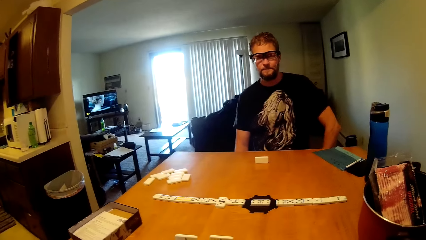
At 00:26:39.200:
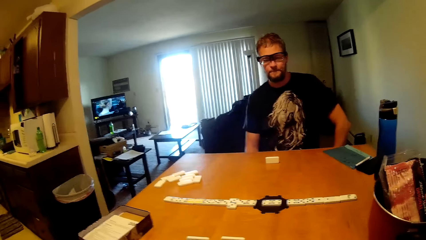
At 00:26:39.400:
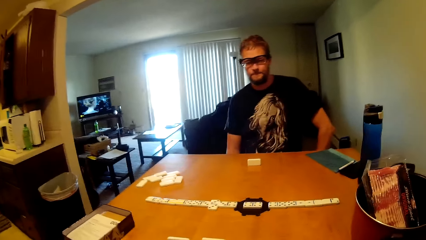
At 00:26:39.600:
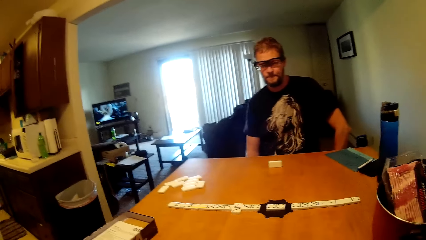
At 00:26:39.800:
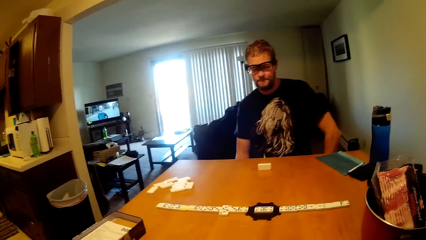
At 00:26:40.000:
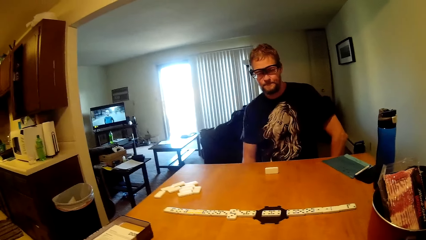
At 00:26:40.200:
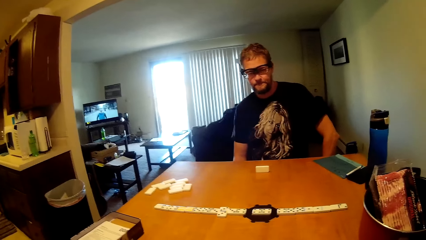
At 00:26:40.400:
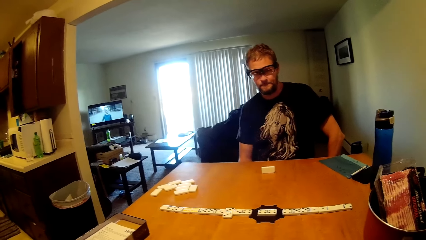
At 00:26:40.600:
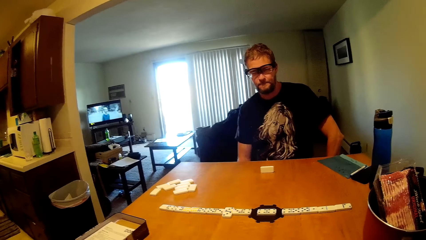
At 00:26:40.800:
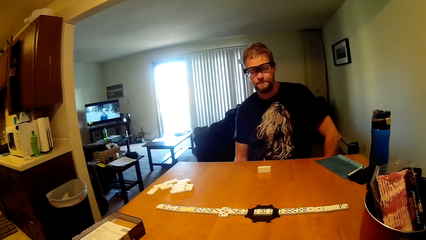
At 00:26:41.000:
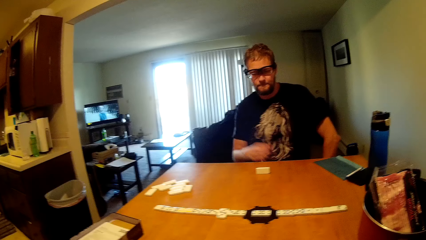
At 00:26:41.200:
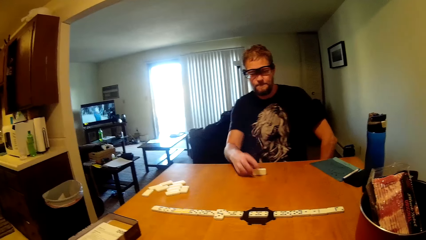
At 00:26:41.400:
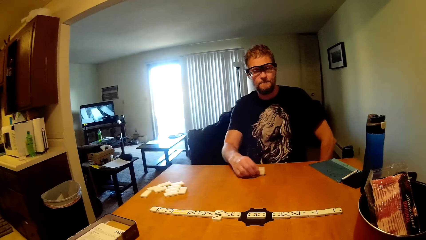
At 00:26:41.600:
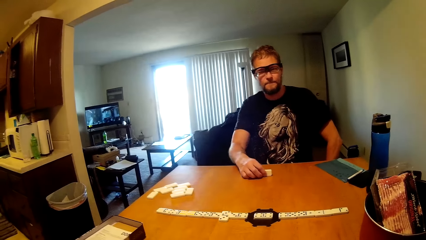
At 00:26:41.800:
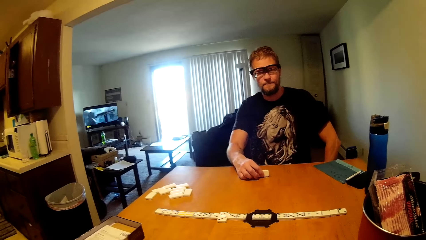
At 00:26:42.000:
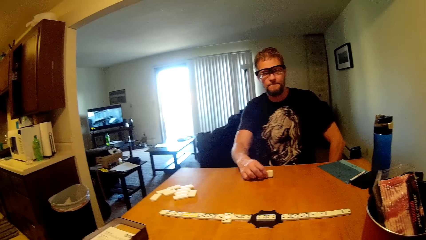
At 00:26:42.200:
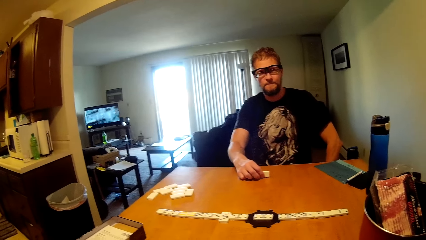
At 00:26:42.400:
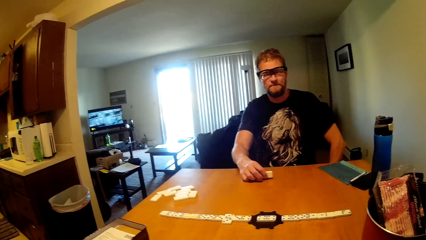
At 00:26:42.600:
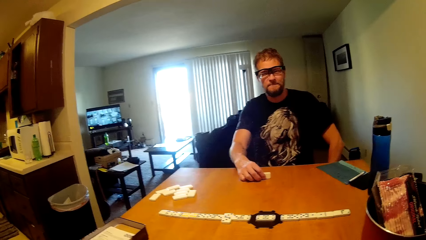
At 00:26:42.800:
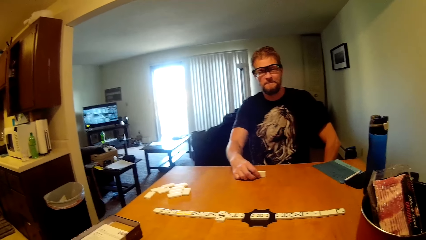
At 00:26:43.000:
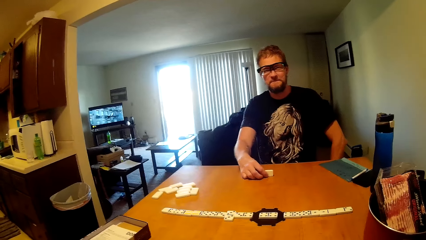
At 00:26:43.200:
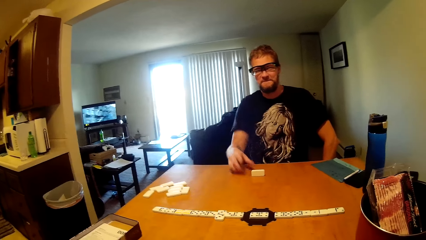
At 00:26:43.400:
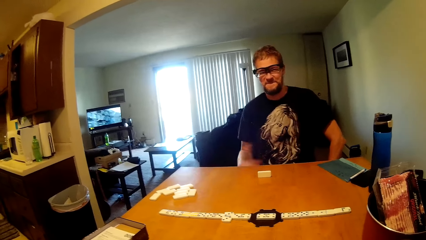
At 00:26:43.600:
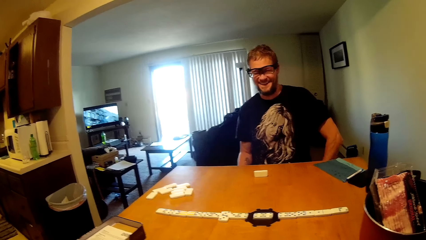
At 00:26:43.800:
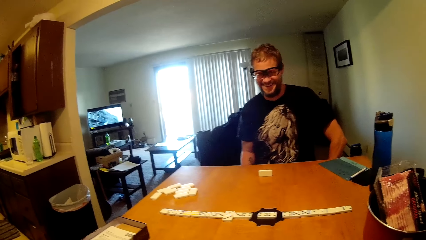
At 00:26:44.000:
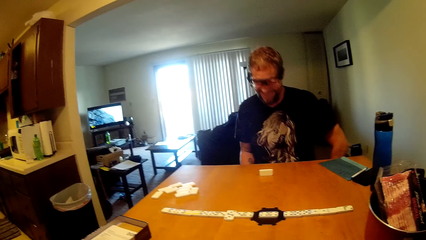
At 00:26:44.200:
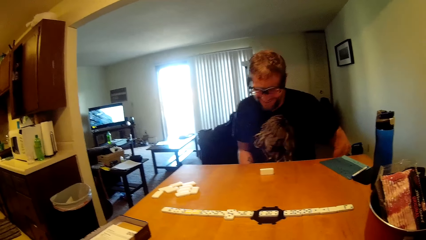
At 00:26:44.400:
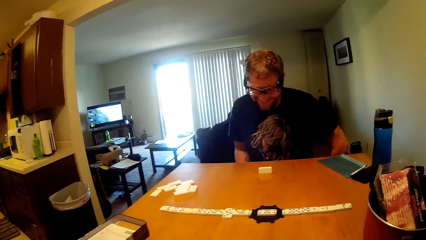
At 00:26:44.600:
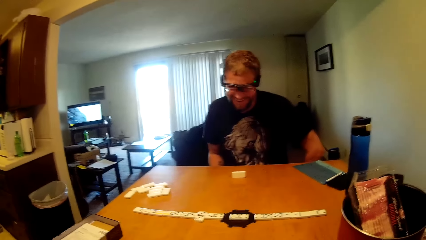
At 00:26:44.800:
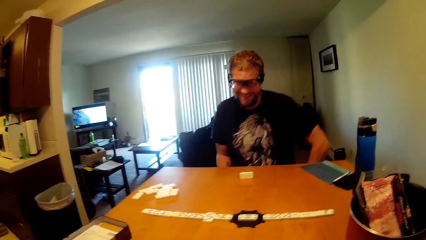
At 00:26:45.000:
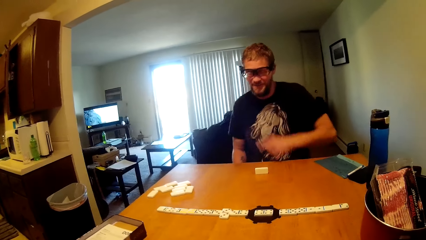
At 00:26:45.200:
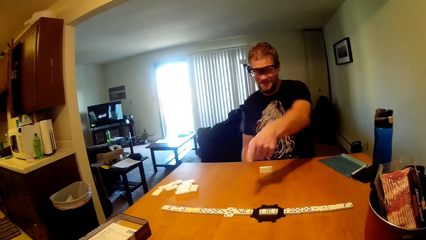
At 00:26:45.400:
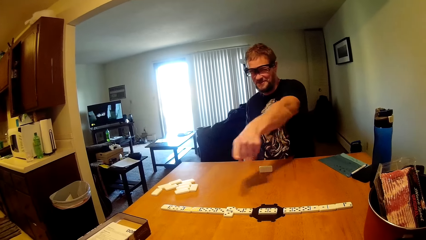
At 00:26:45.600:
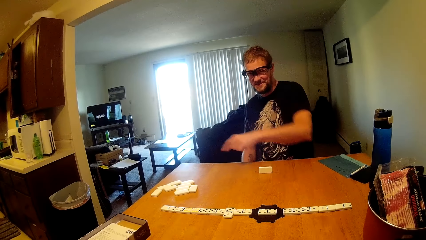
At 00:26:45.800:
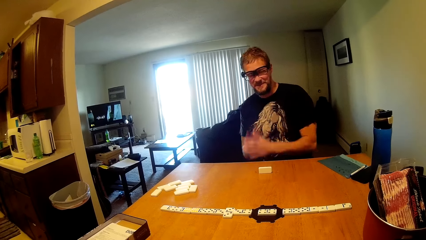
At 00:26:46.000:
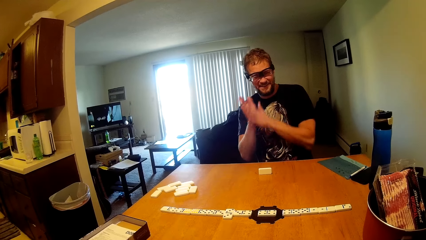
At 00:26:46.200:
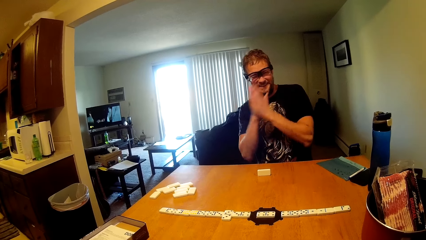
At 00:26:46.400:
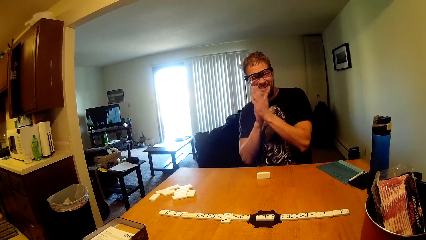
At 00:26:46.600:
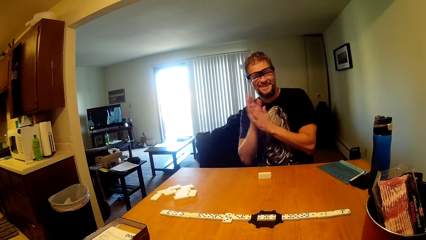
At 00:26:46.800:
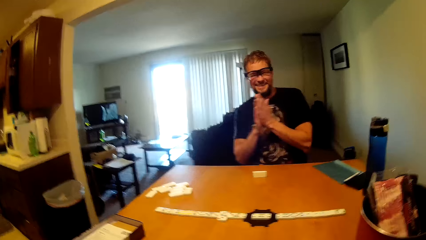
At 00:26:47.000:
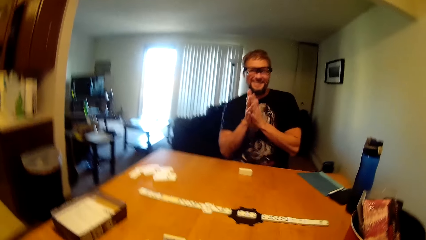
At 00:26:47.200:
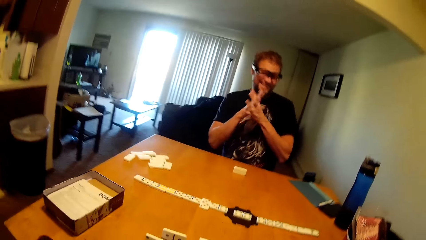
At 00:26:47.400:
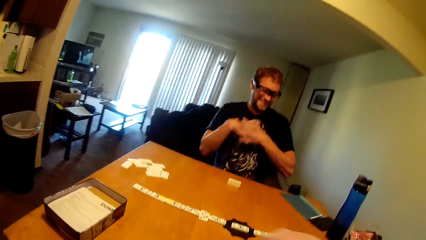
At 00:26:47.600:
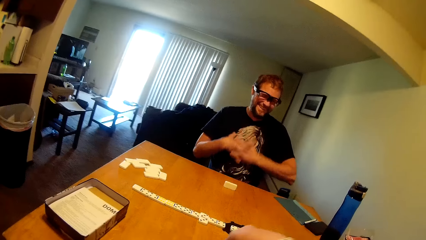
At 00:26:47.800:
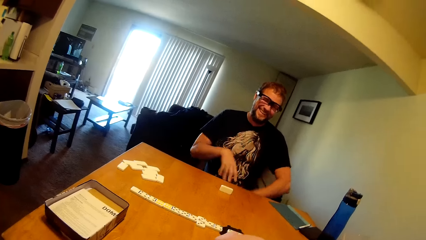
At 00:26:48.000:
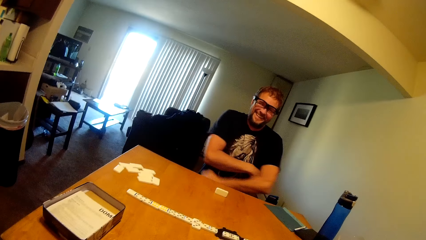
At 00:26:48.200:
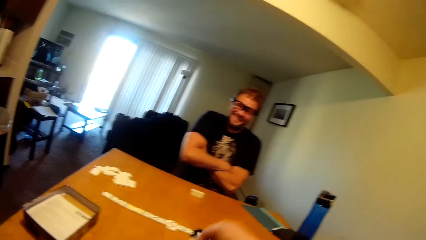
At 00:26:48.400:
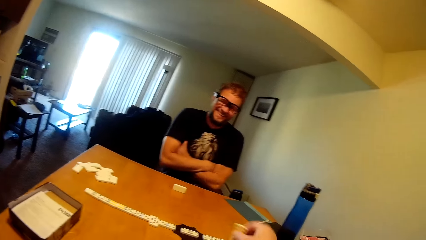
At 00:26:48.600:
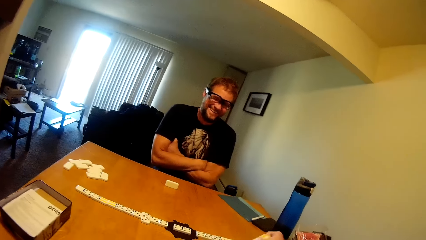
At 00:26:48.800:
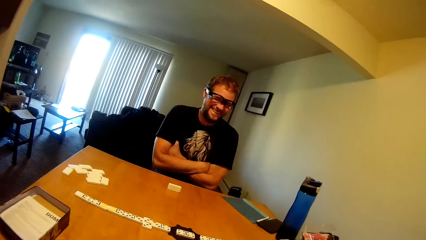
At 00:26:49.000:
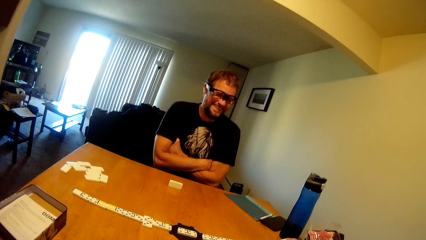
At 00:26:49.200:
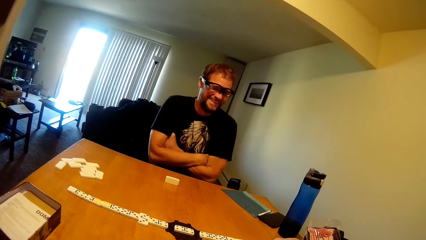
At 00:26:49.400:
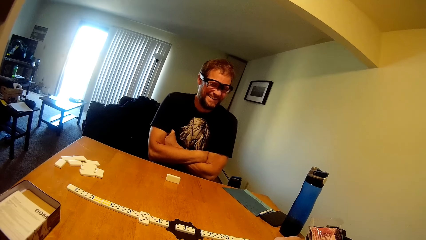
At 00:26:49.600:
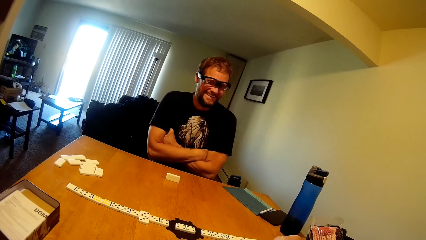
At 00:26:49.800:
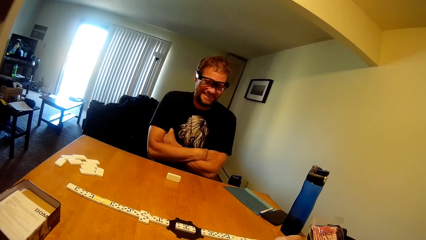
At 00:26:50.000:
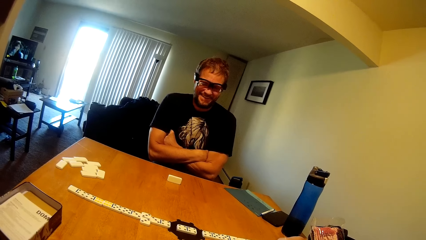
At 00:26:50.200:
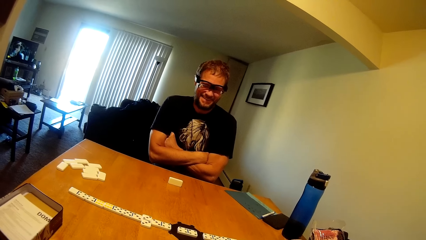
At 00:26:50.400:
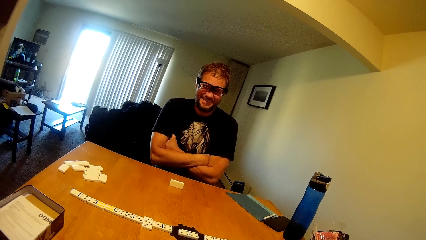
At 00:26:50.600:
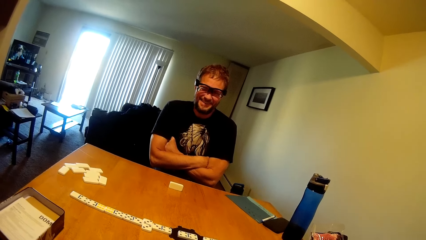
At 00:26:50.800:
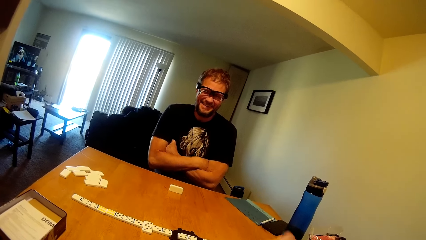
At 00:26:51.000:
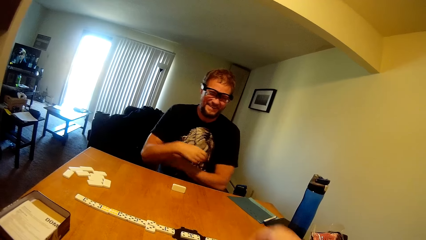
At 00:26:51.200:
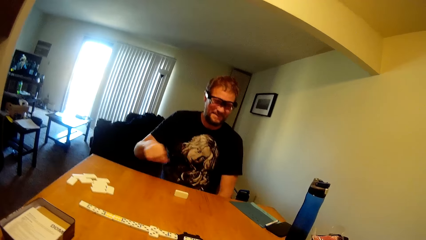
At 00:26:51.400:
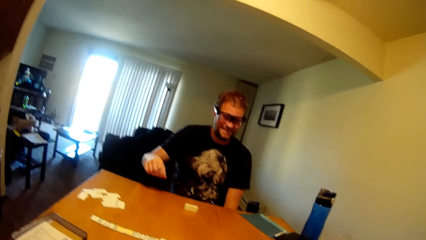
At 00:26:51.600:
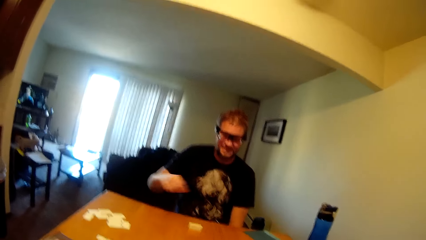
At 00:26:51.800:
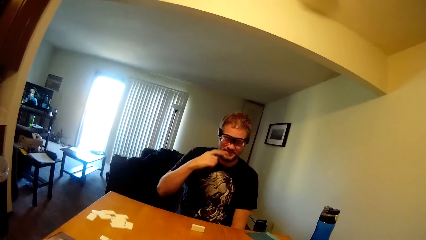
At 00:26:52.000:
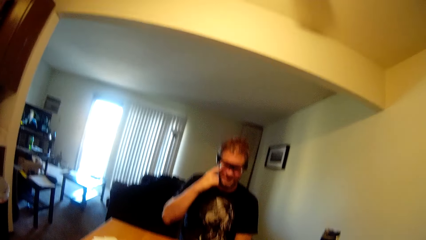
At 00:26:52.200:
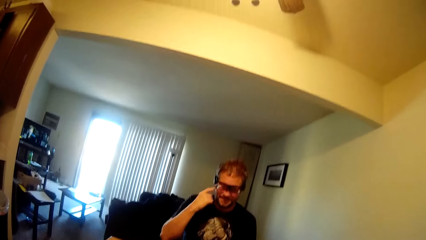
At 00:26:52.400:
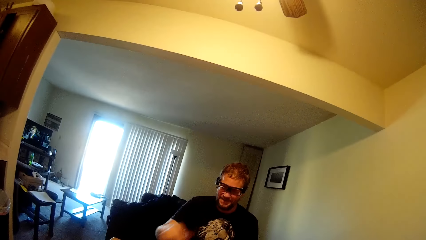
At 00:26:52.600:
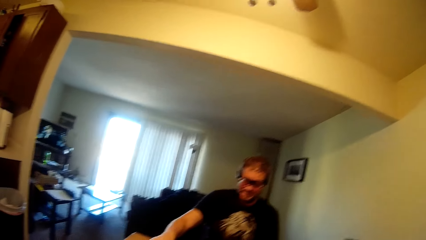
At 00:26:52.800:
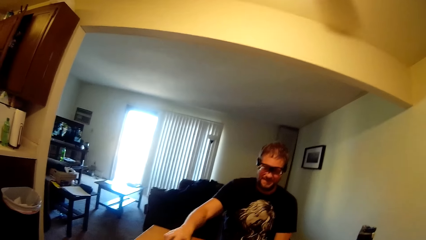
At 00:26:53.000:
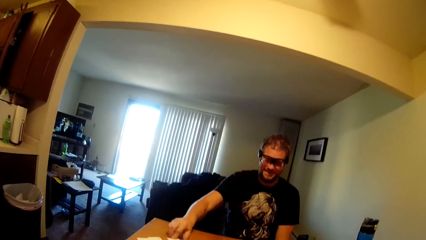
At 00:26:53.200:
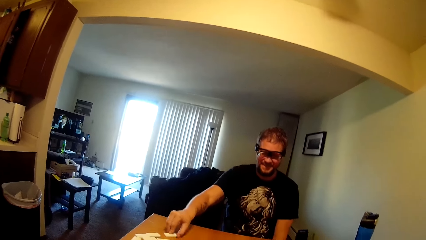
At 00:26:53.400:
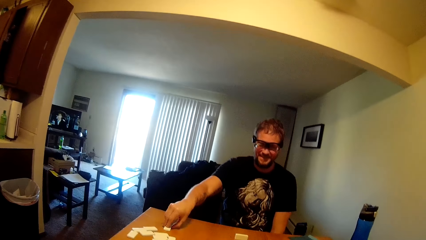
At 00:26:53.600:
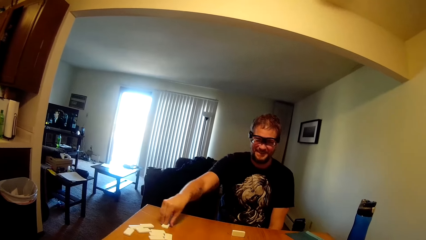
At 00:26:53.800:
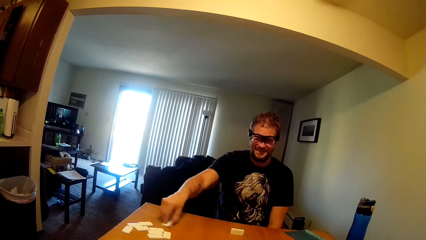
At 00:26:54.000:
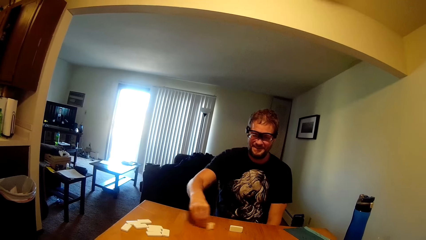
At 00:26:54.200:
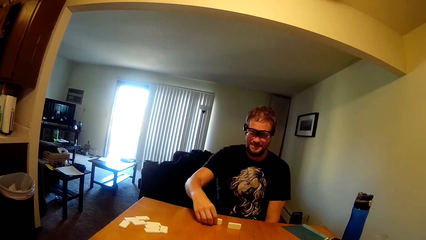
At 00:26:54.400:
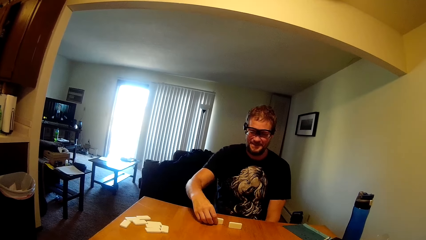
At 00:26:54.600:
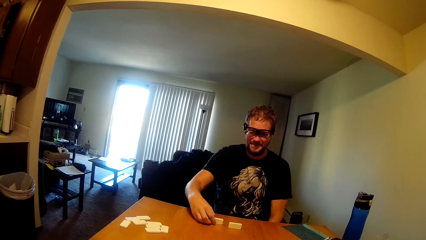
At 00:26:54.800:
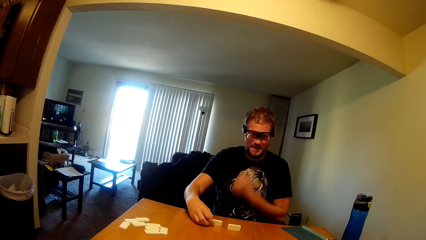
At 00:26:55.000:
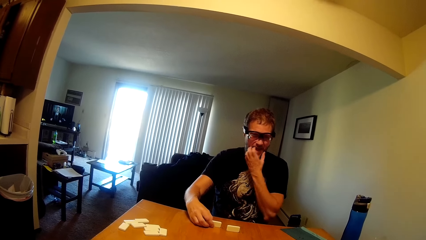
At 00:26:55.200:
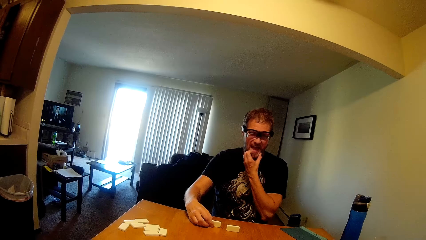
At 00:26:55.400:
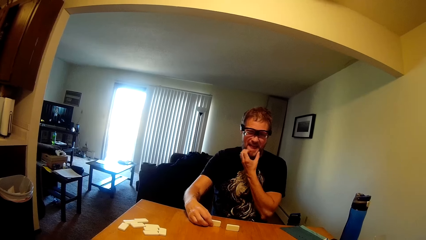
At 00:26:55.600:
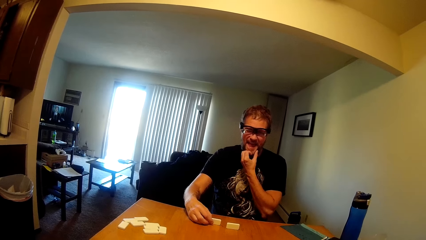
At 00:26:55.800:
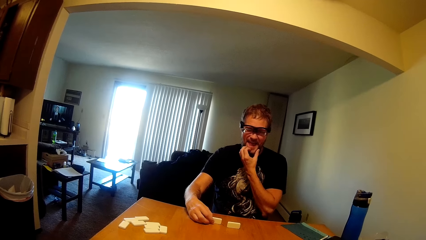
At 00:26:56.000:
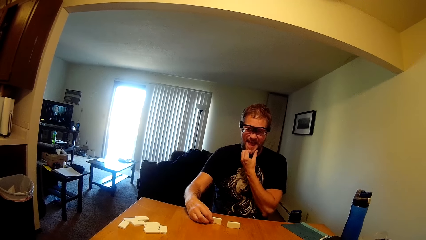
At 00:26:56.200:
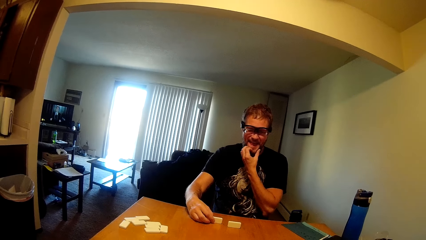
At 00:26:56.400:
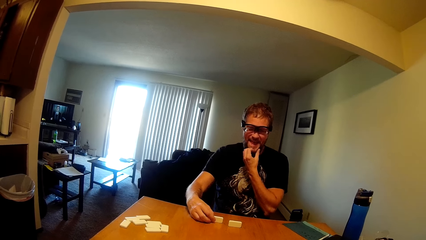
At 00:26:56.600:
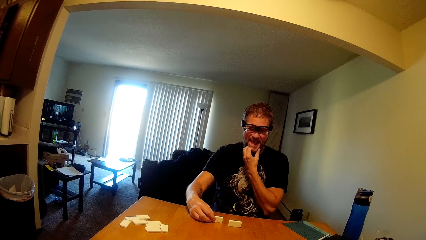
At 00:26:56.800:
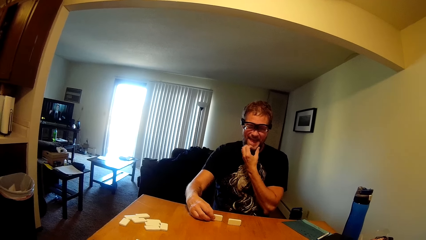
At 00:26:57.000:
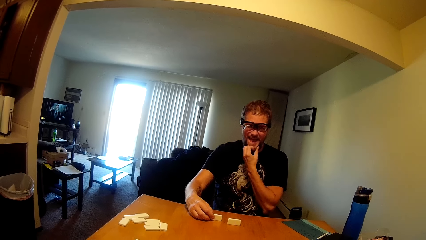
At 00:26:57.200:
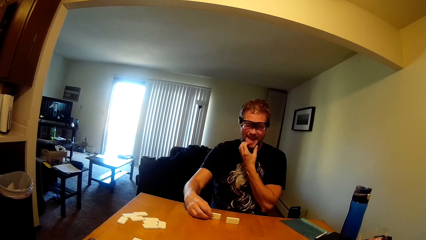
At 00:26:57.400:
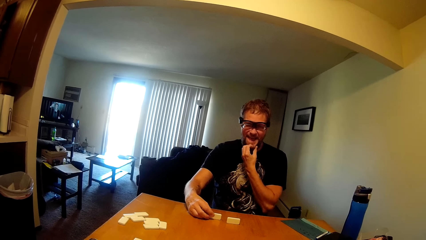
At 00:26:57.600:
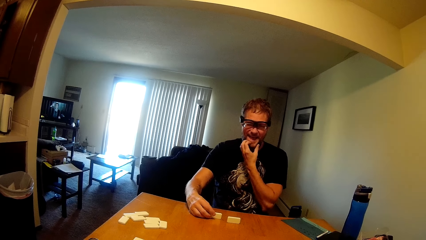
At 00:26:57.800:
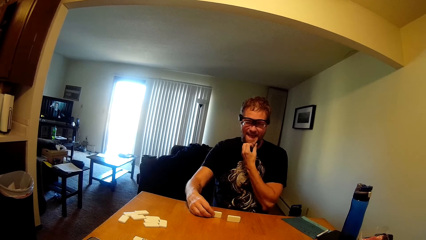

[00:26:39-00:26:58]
A man holds a dice. He taps a domino on the table, points at dominoes on the table, rubs his hands, and folds his hands. He picks the dice. He picks the domino on the table and itches his chin.
